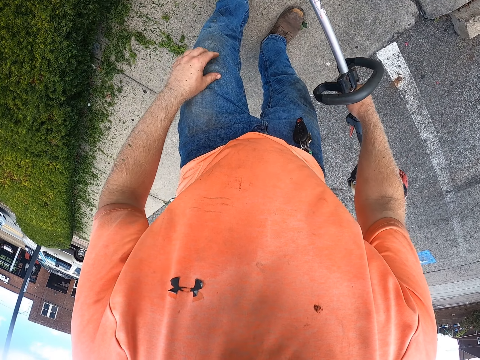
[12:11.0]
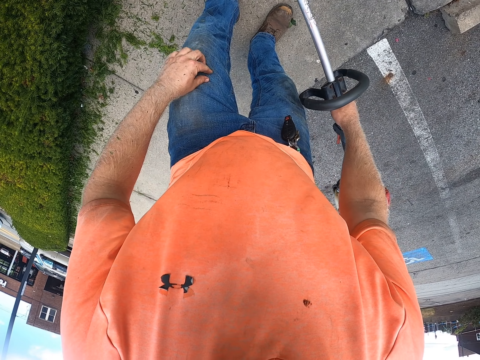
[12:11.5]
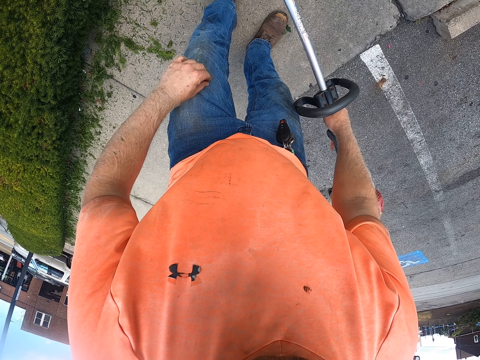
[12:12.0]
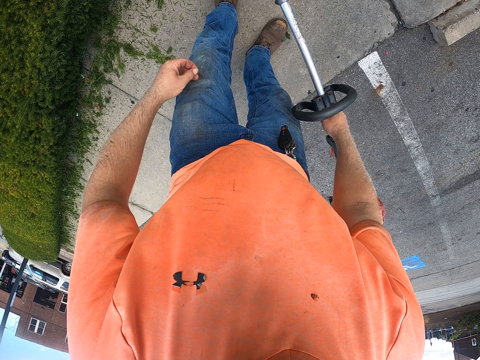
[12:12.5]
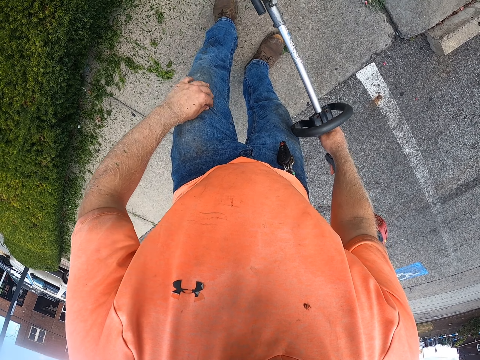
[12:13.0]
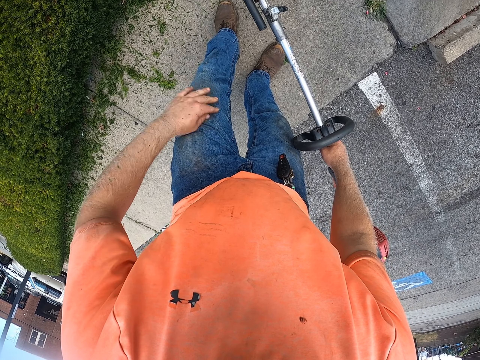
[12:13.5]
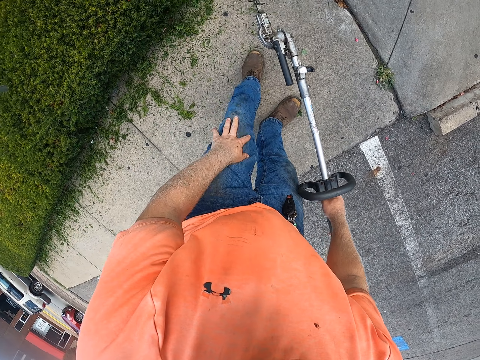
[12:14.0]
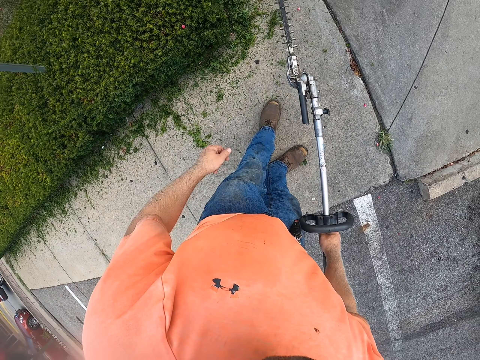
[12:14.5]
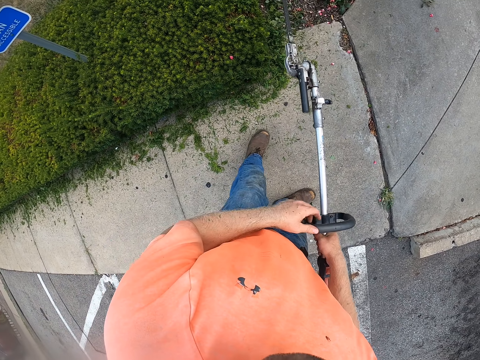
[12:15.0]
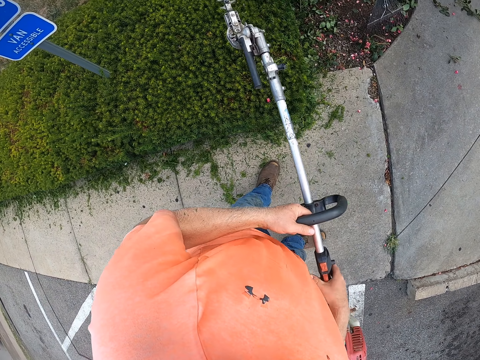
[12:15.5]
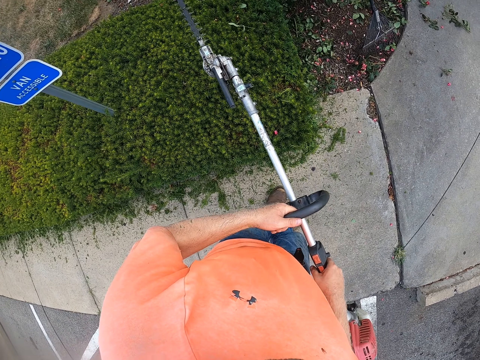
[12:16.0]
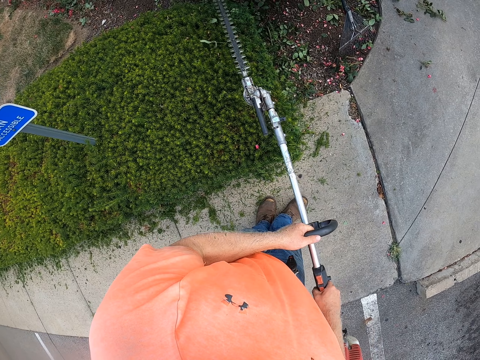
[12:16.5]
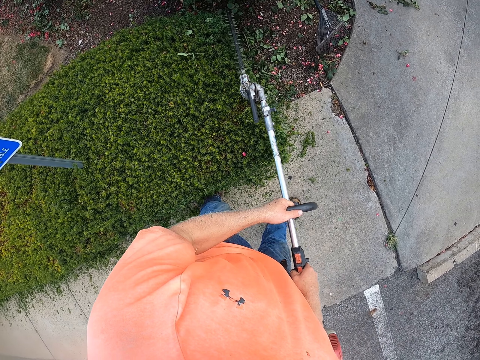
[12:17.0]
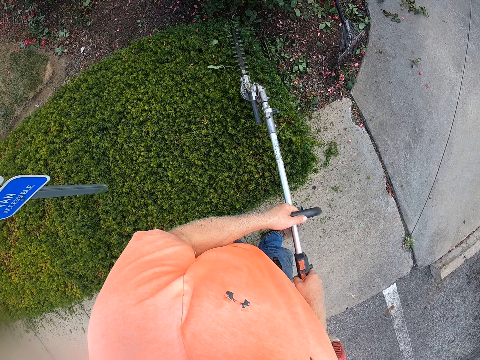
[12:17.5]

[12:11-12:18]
The camera wearer cleans his trousers.

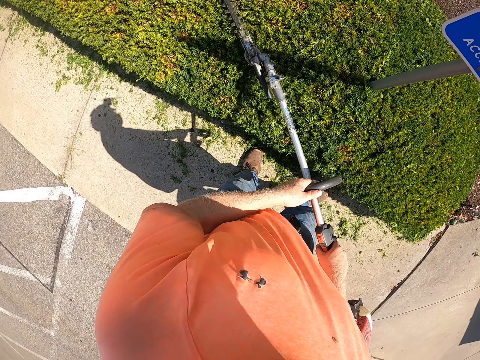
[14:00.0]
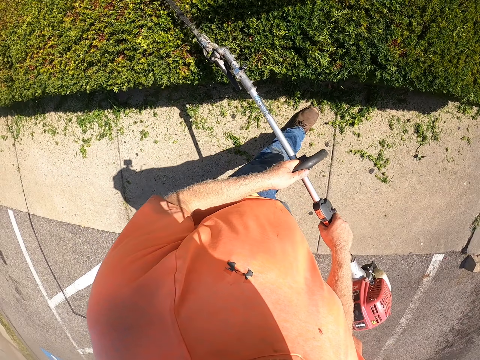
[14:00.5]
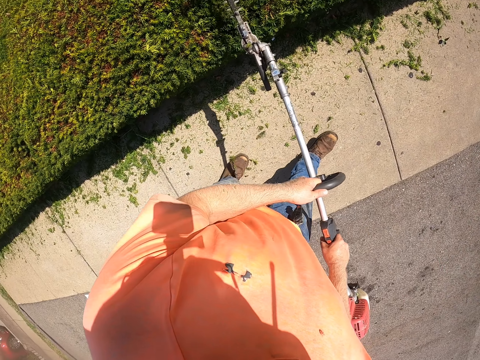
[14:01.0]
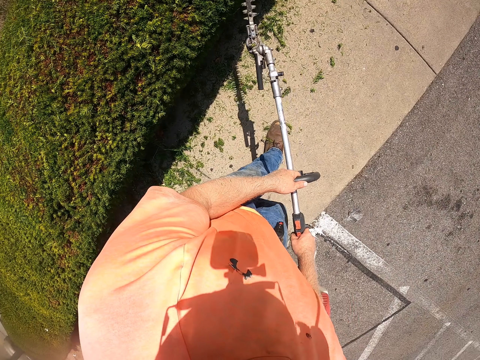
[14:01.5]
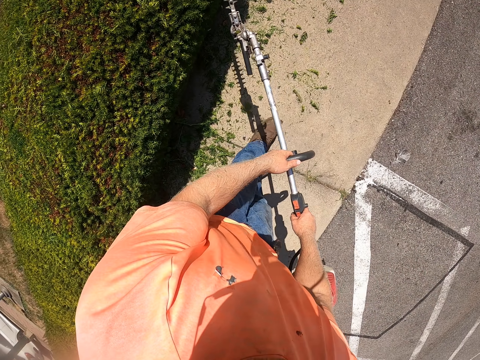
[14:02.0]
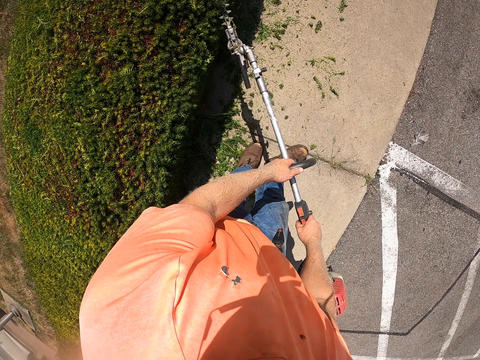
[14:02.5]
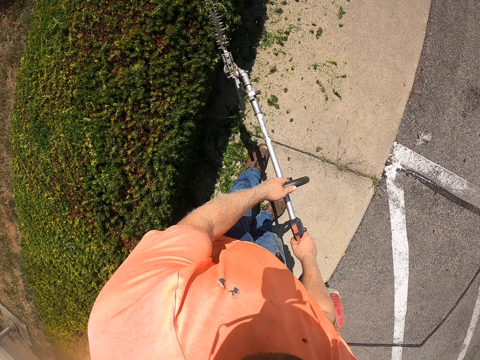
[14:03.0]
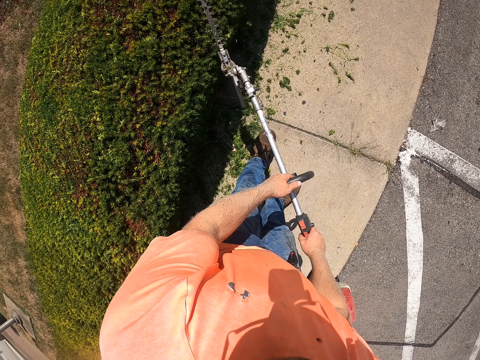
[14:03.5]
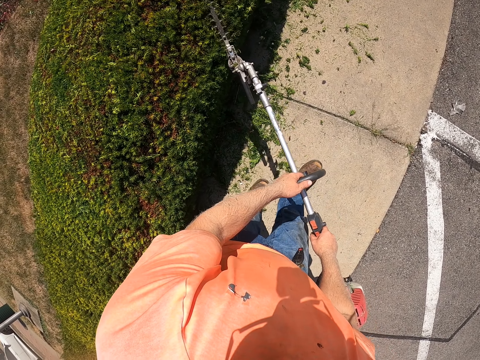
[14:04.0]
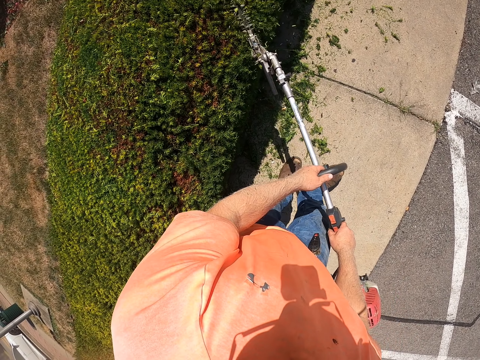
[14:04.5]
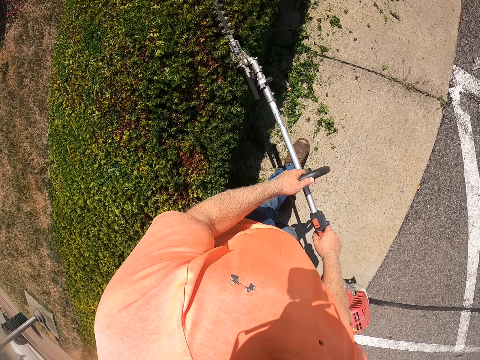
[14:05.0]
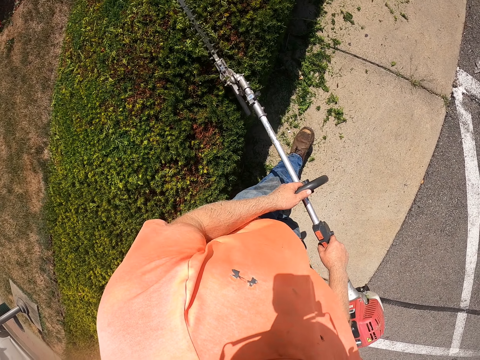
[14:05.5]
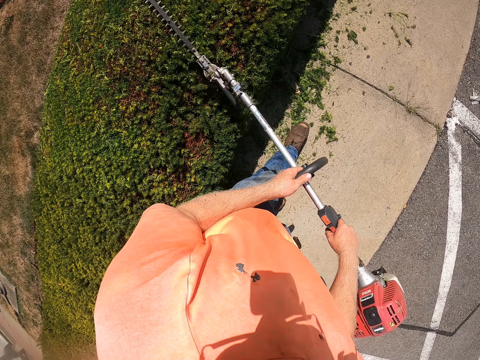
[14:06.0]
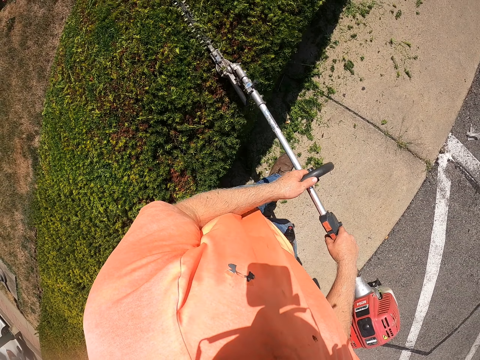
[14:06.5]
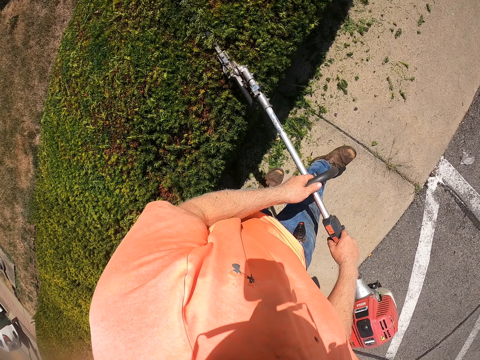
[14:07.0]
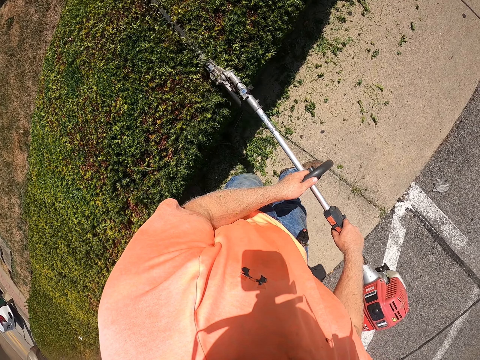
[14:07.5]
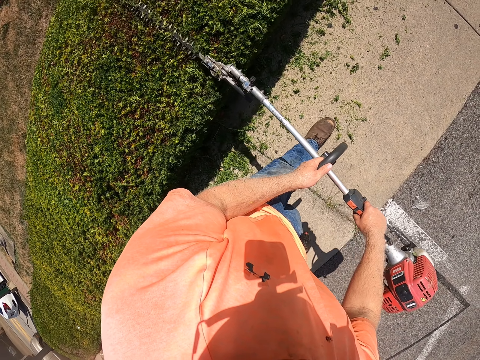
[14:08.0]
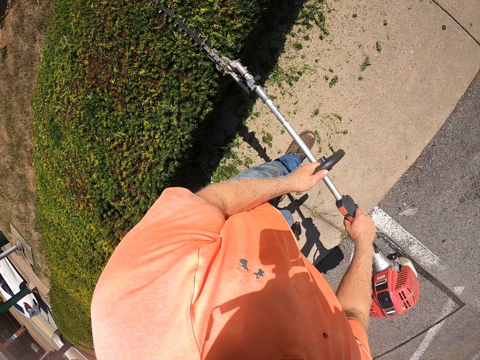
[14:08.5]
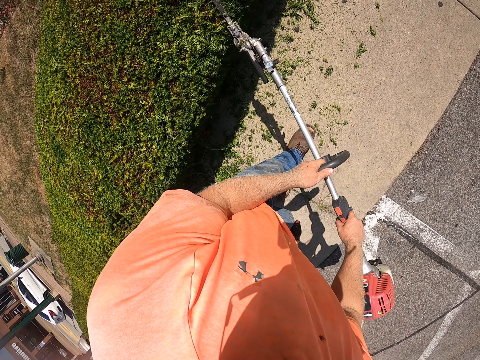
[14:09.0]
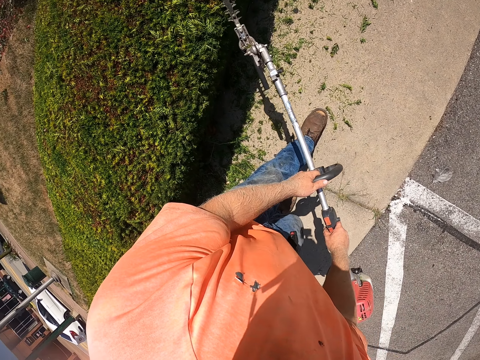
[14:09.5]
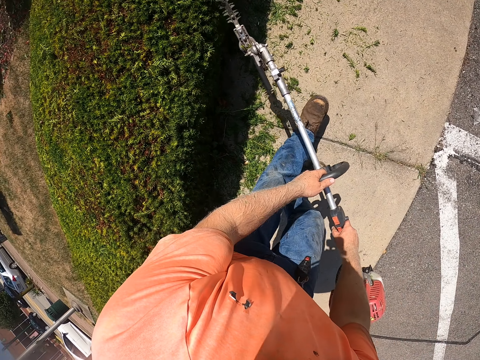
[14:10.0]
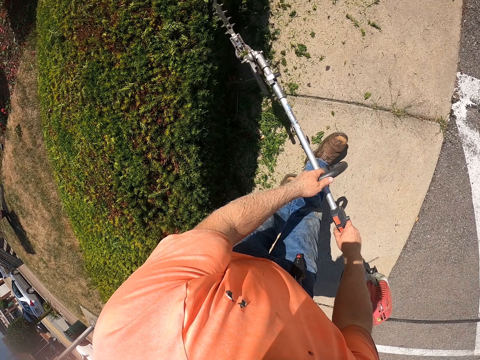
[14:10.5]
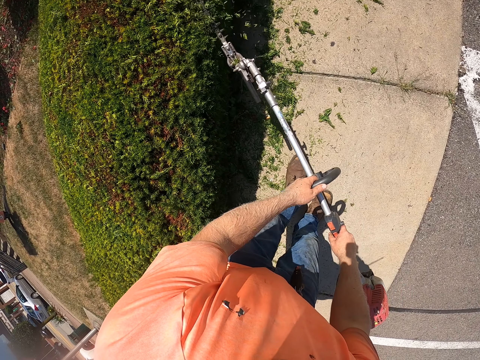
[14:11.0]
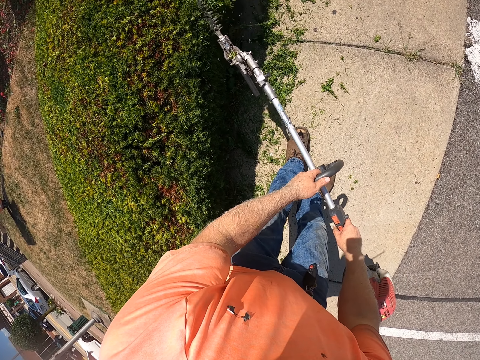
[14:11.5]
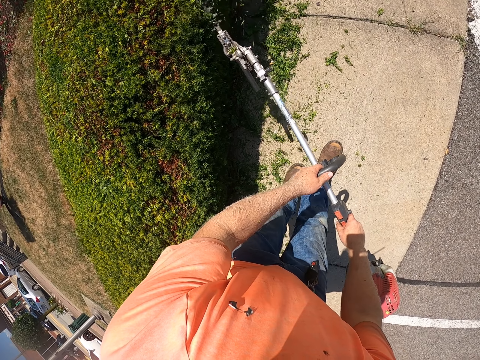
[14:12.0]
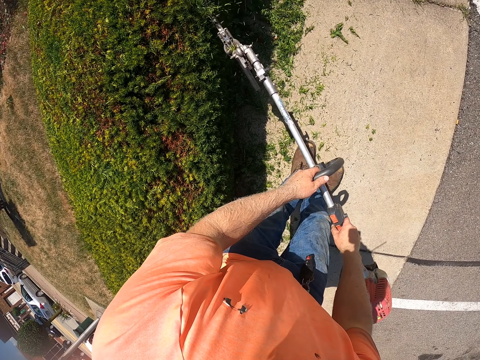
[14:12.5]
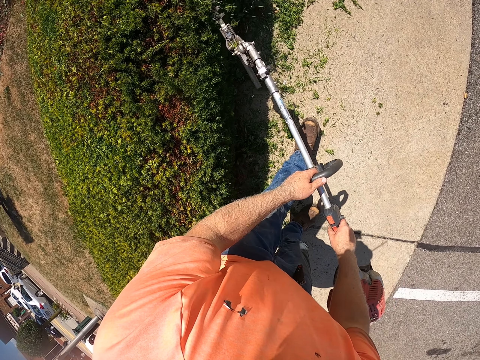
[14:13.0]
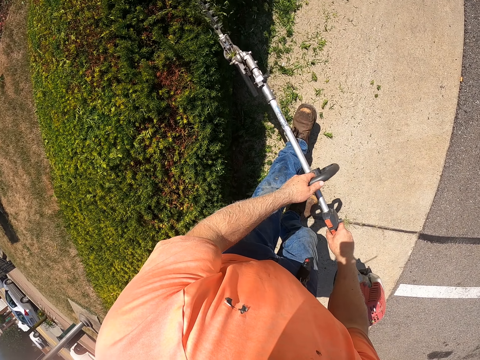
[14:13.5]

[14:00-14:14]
The camera wearer walks backward. They walk forward. They walk backward.

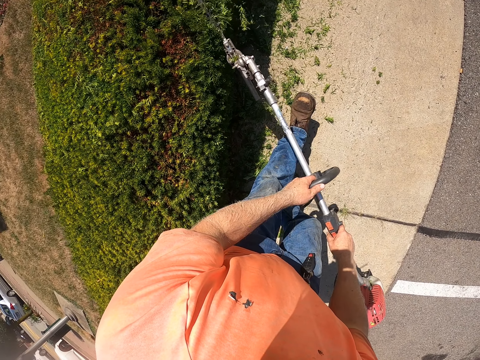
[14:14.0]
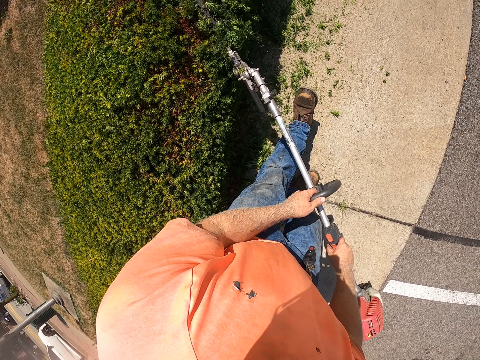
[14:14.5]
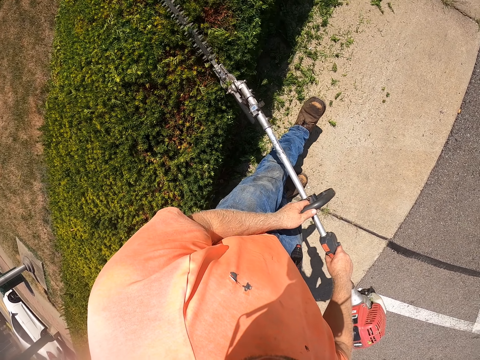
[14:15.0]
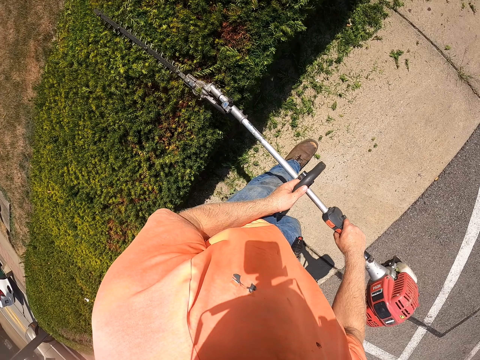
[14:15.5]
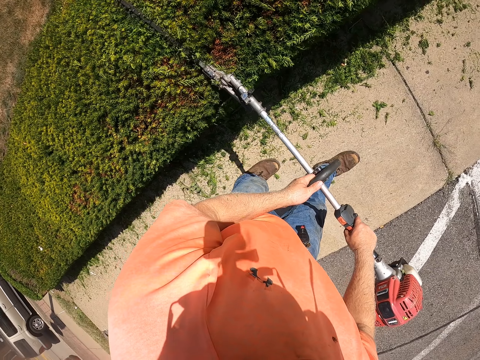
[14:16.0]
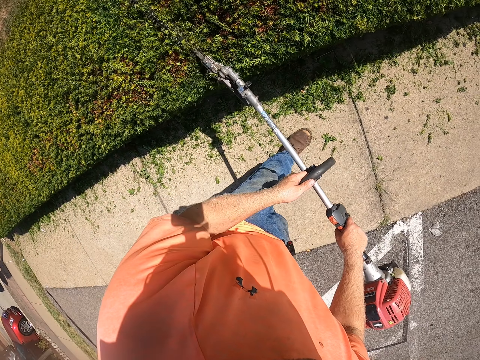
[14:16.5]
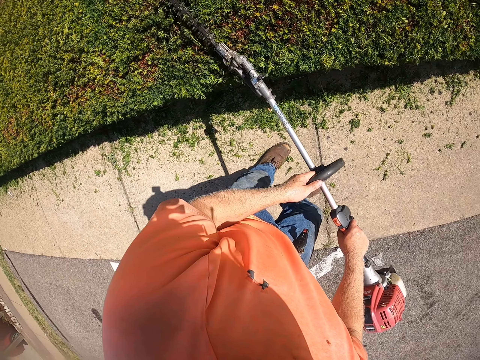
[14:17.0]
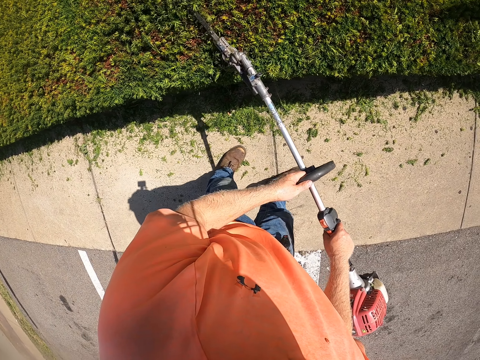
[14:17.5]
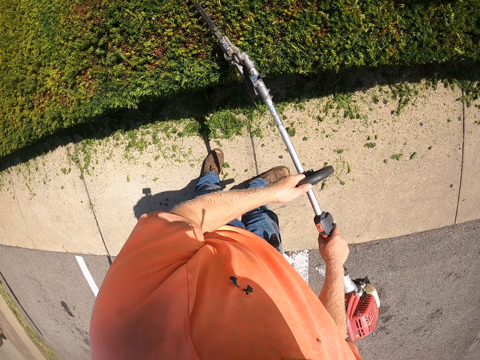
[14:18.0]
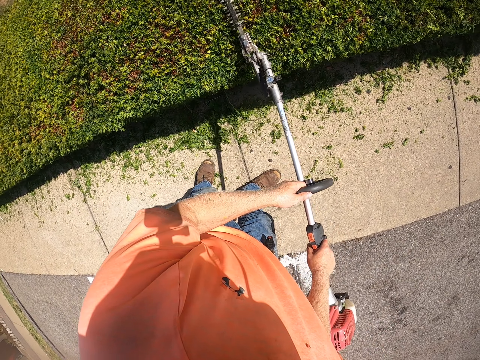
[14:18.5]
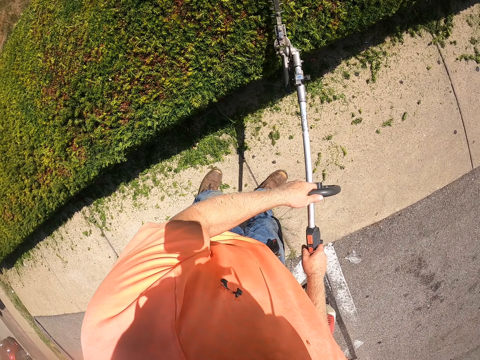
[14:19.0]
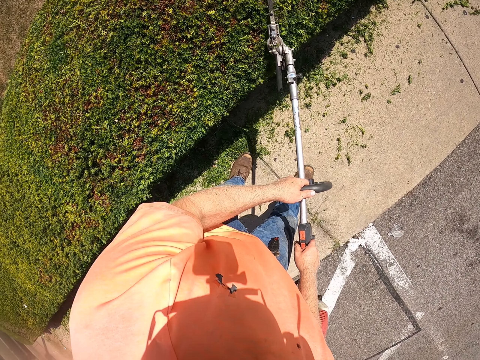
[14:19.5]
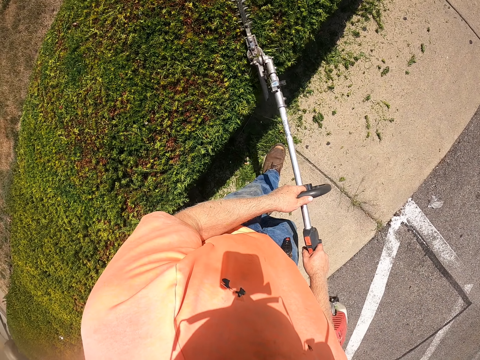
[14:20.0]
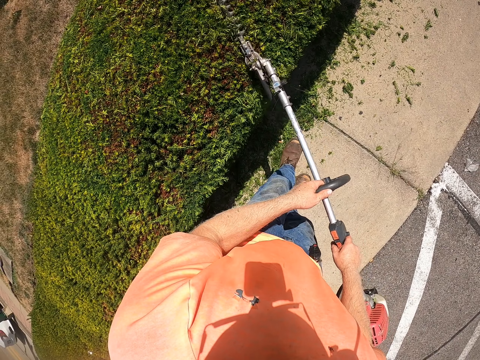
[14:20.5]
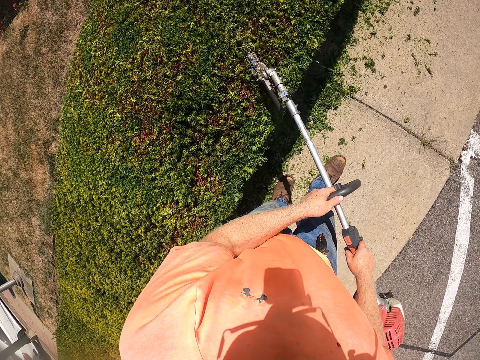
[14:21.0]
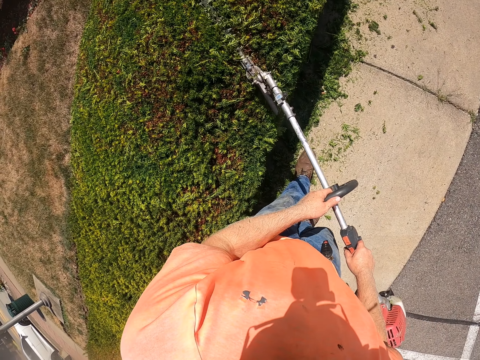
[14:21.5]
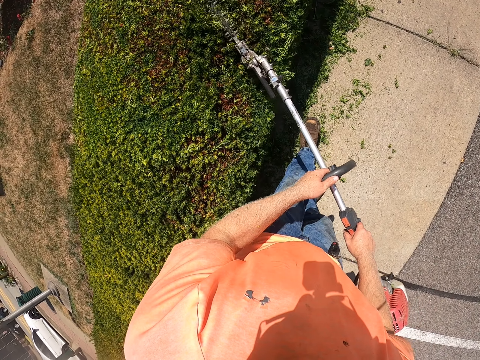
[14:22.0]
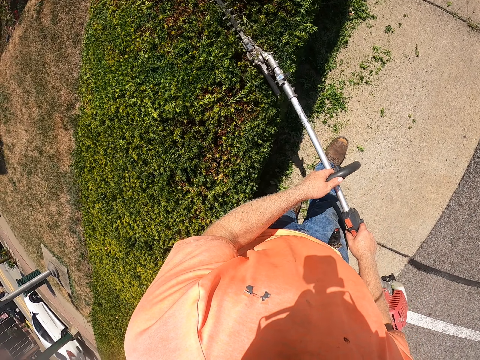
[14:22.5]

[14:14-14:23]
The camera wearer walks forward. They walk backward.
